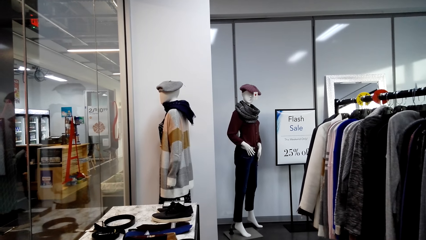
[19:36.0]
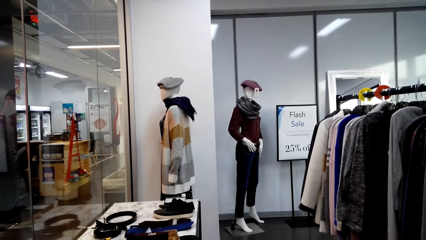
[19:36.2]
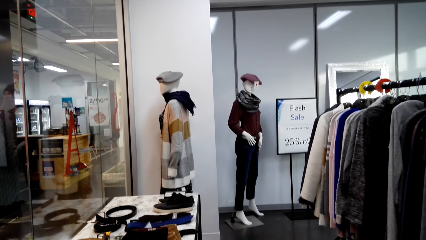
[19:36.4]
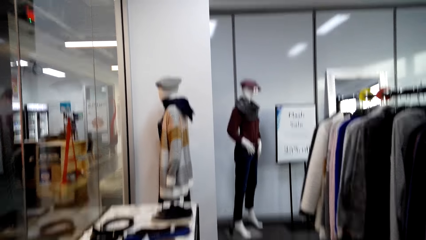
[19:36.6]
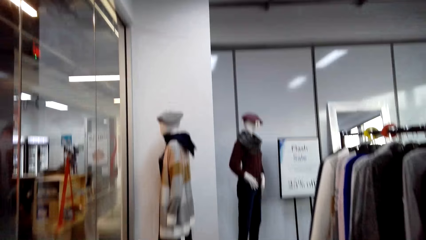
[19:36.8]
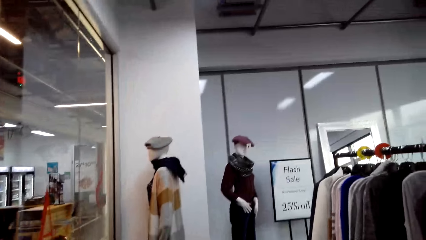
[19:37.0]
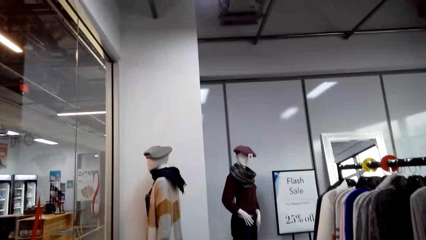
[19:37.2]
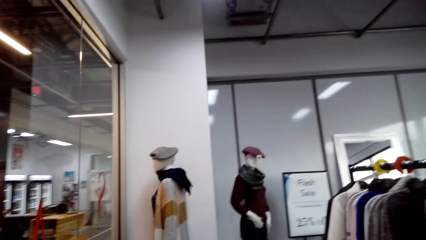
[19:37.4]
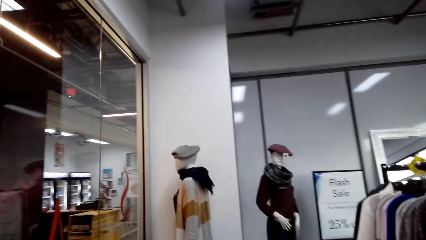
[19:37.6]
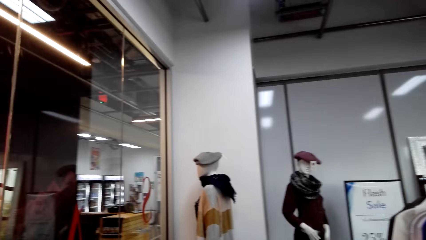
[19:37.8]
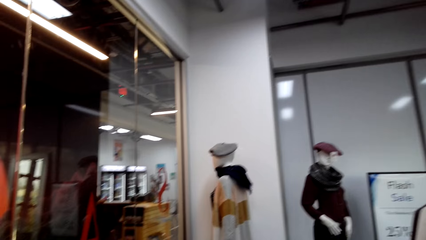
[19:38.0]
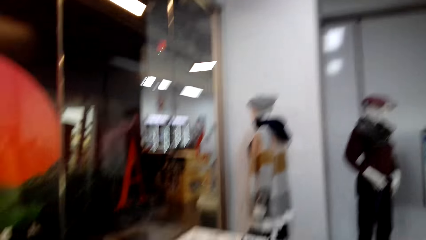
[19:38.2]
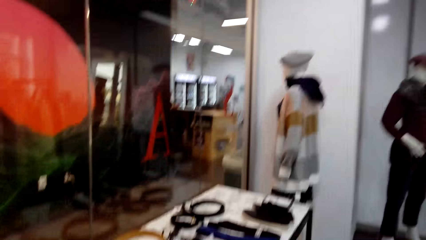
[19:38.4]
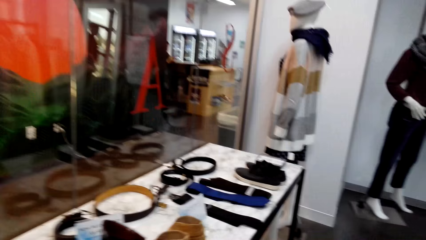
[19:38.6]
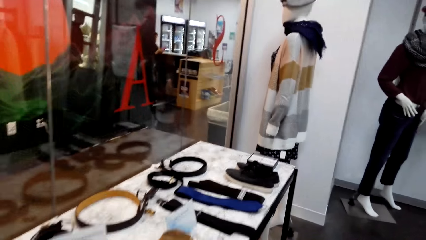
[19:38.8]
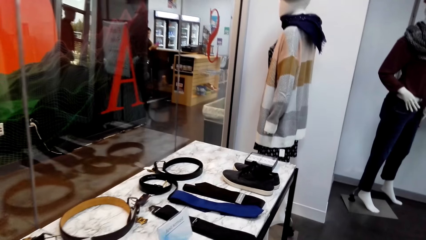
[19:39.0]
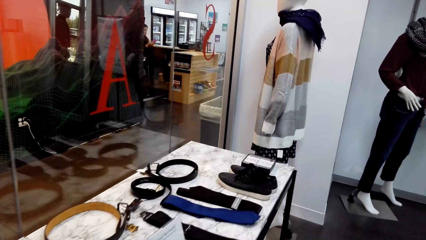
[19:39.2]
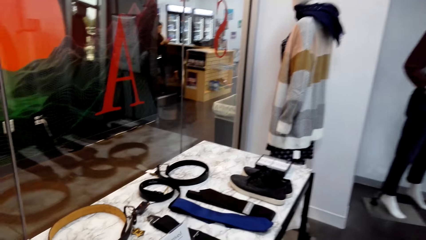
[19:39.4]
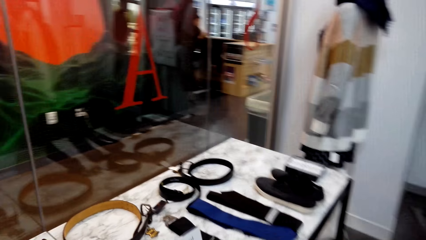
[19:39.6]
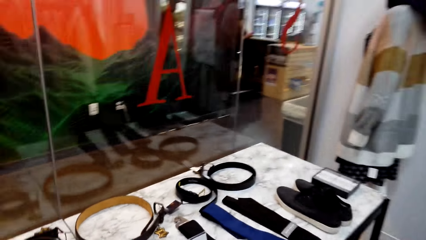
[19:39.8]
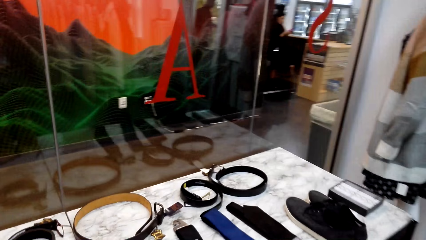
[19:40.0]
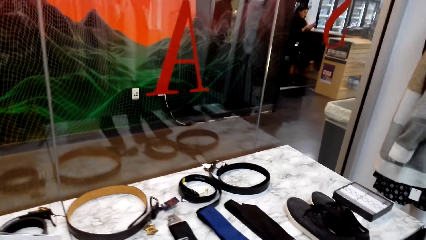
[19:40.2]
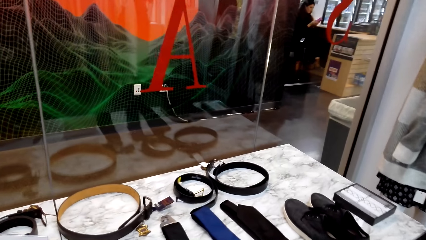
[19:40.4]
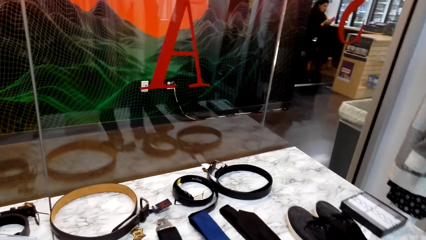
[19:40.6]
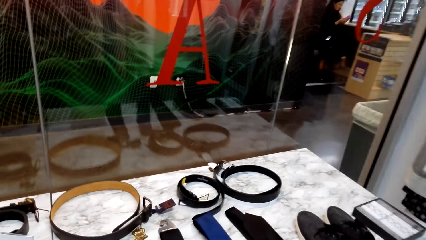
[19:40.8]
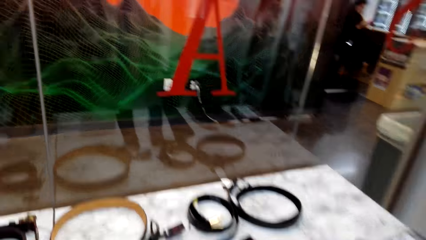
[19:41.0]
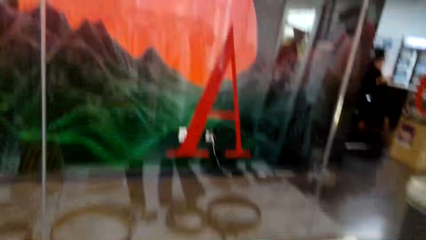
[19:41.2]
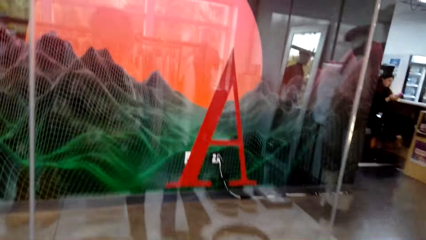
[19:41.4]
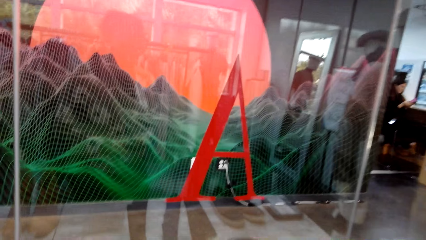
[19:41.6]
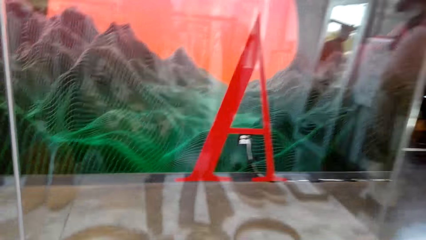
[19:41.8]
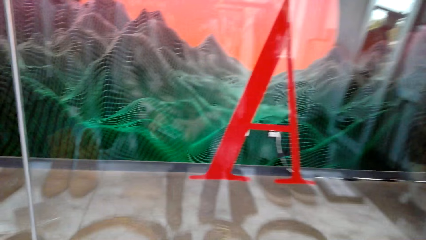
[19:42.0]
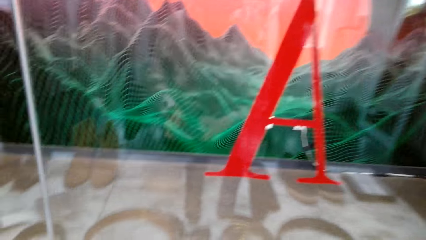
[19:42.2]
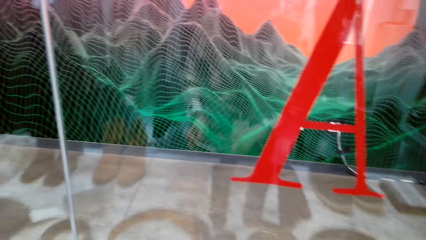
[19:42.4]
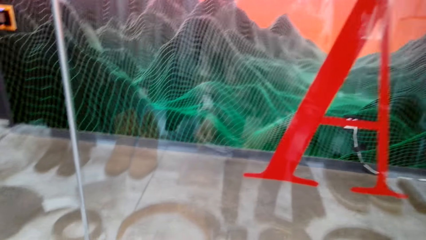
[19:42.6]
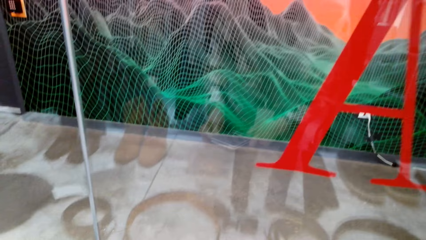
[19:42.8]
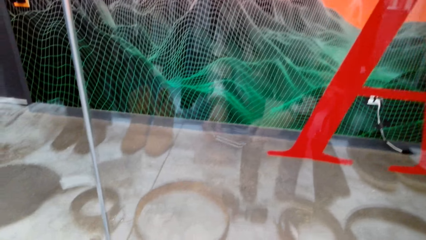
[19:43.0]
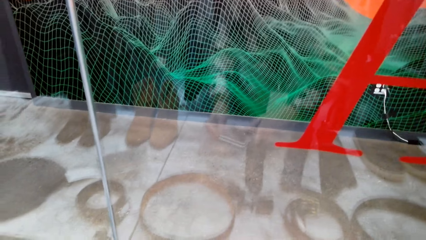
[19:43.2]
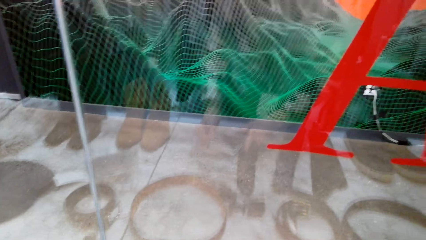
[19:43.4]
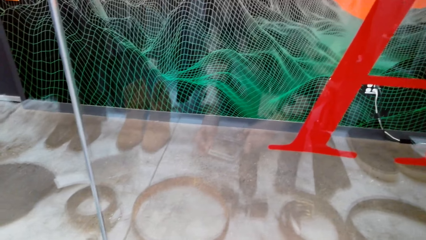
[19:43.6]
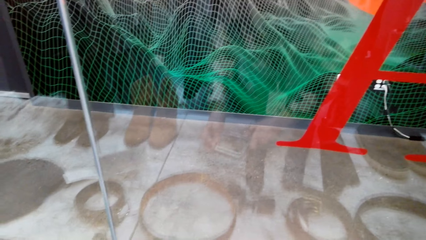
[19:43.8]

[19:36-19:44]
The camera wearer walks across the store.

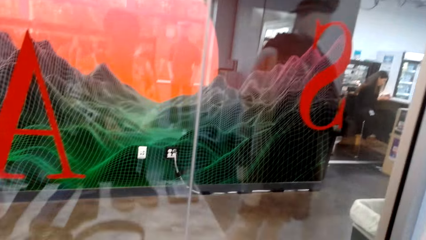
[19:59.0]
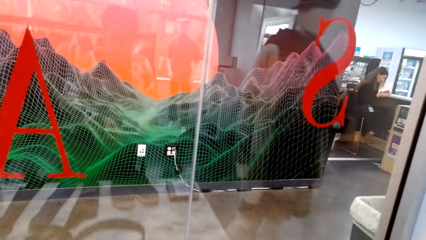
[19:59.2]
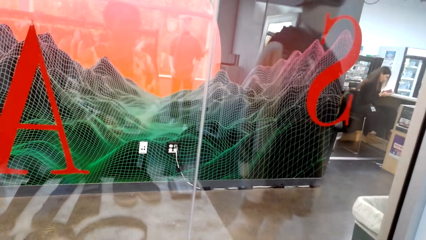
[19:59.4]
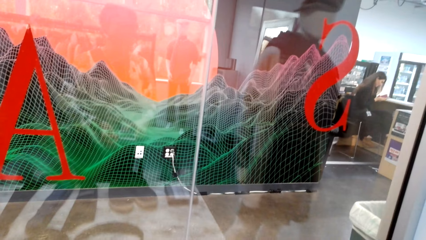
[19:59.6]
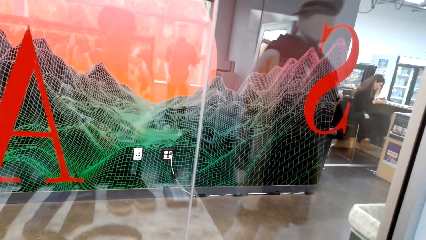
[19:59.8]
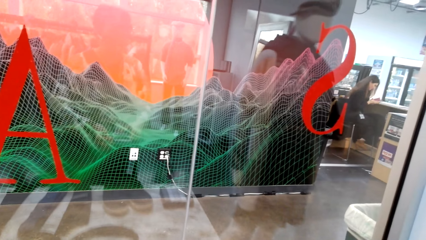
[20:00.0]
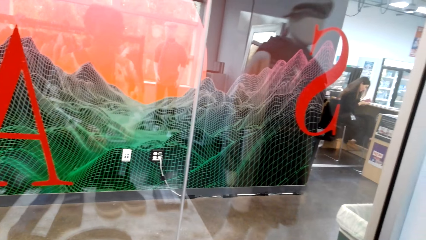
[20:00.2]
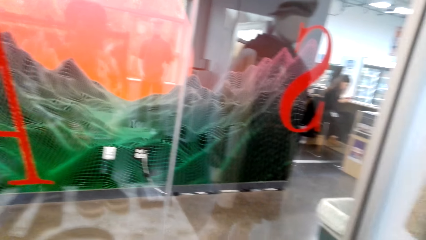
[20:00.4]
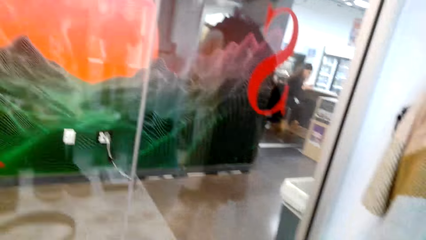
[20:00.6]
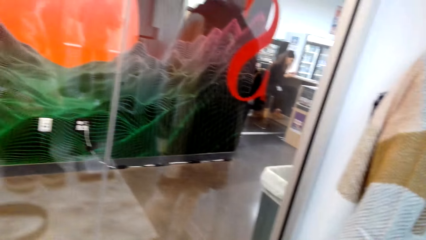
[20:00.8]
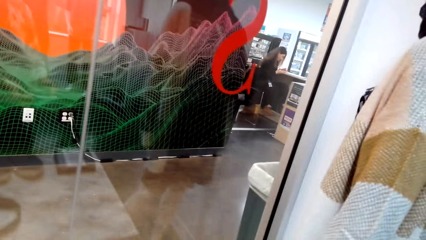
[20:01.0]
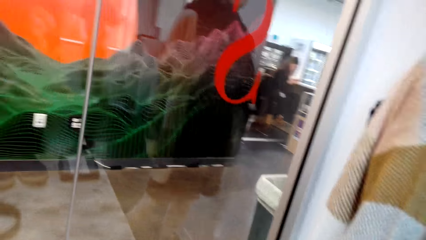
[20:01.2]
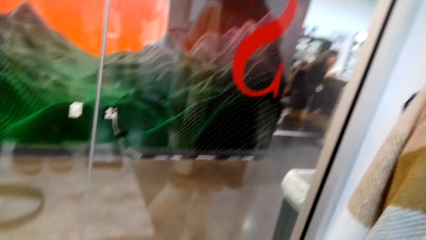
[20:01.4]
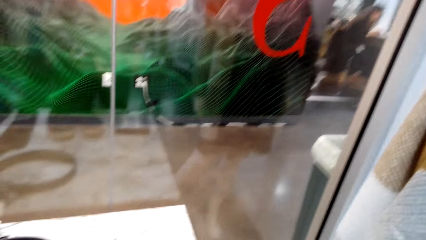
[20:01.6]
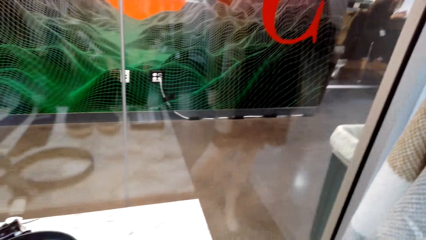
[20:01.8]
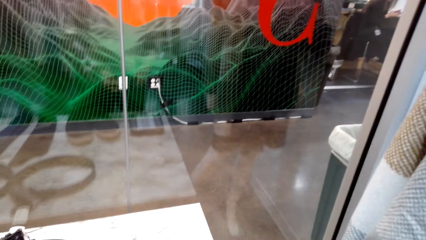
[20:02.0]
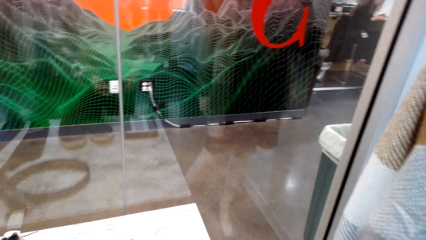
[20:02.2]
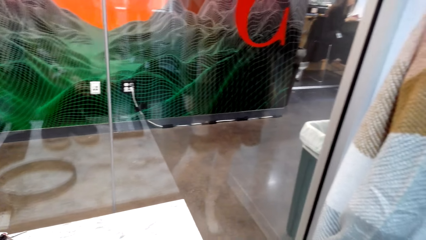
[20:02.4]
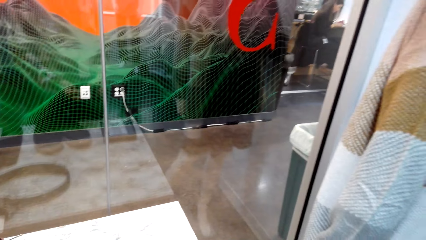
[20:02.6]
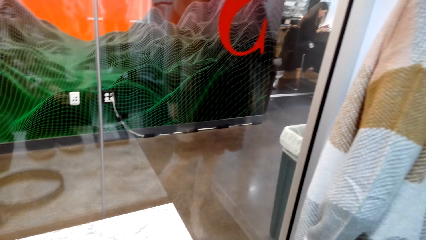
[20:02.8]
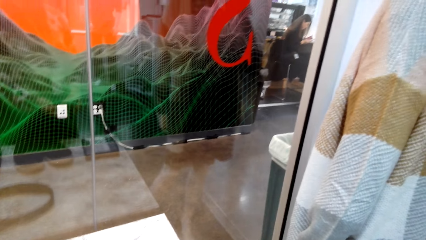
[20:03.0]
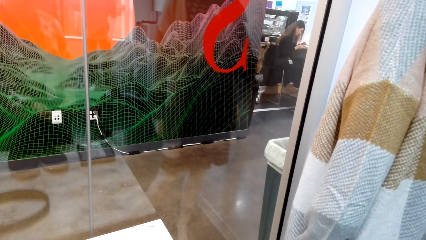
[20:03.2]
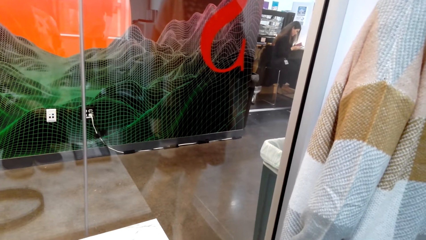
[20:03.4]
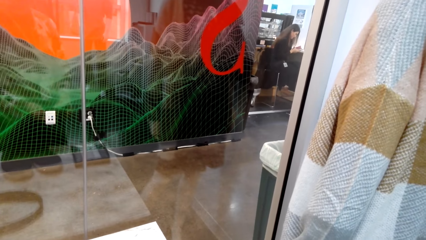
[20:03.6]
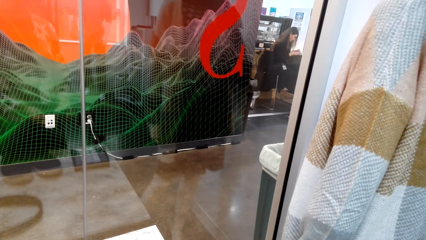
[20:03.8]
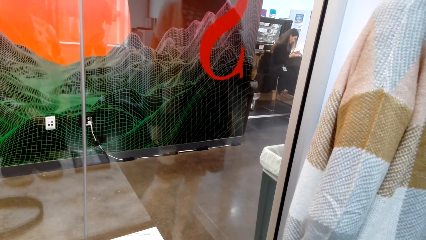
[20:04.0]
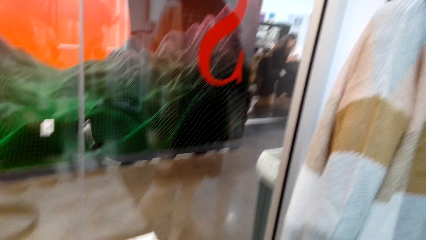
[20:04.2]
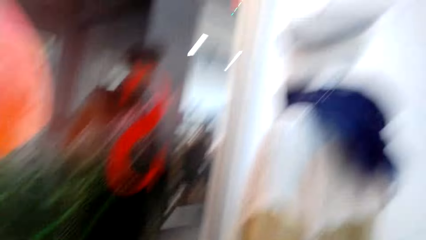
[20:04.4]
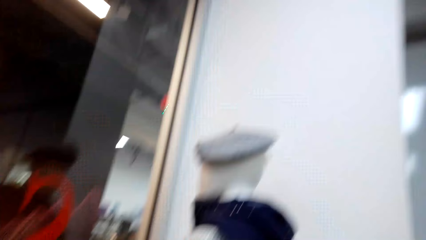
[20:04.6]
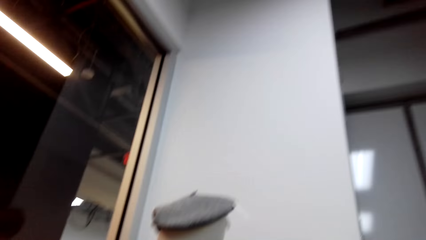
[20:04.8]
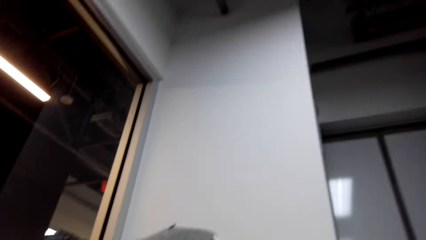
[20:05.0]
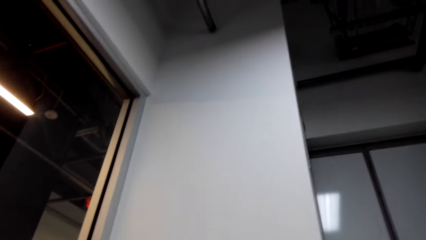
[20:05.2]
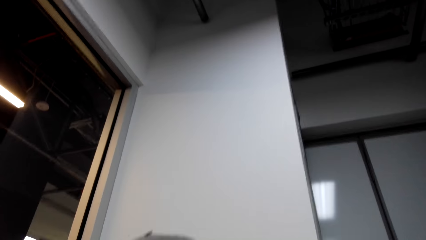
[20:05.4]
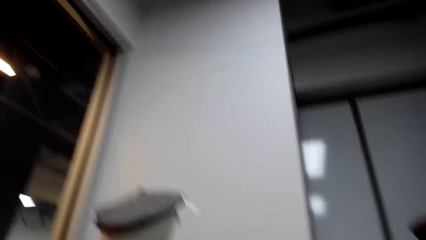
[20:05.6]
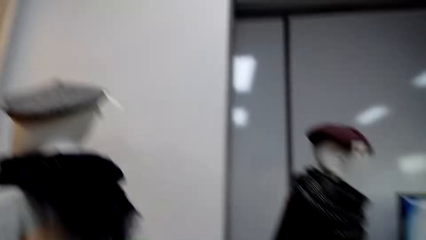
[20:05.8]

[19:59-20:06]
The camera wearer looks around.
